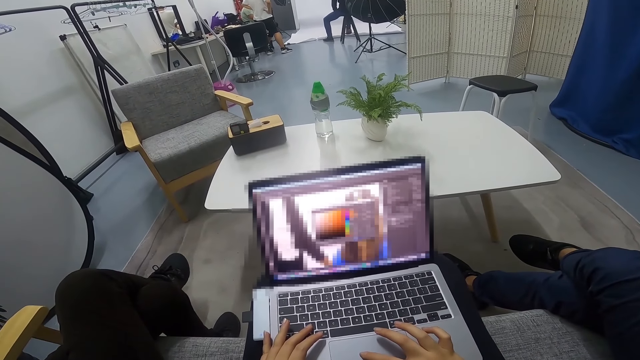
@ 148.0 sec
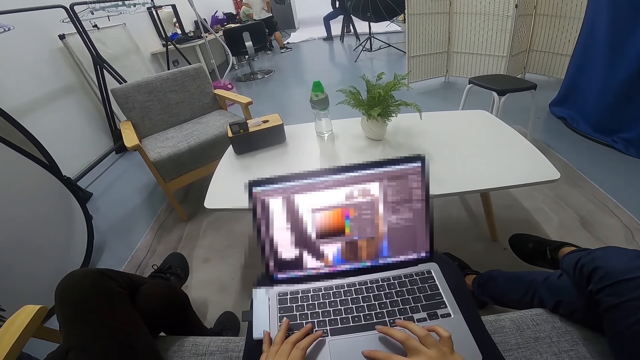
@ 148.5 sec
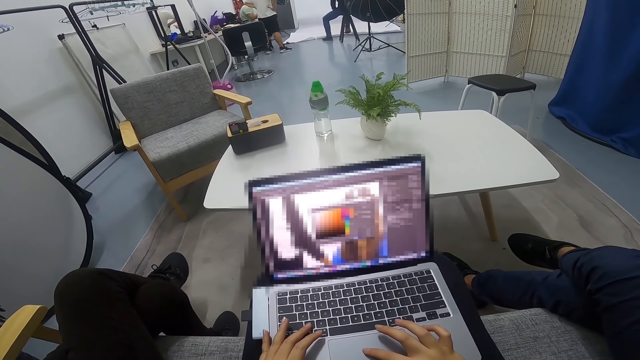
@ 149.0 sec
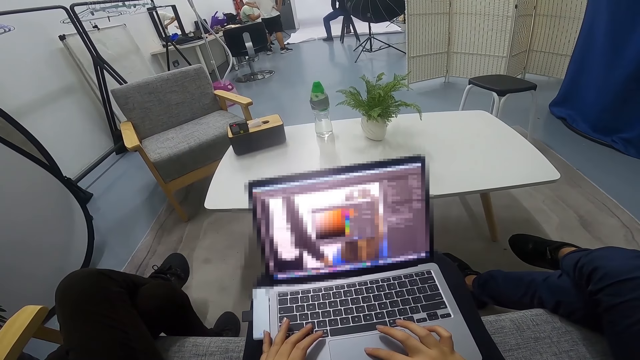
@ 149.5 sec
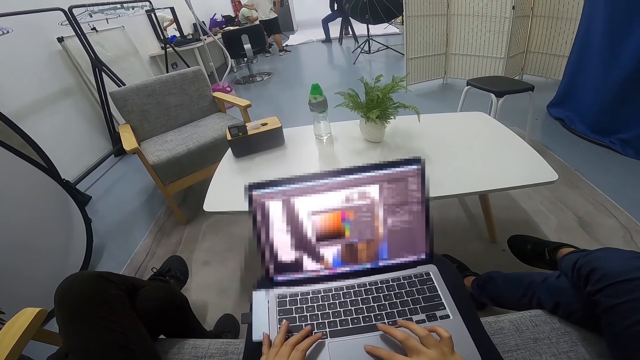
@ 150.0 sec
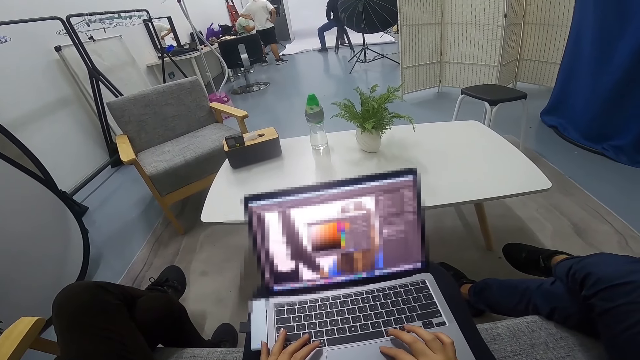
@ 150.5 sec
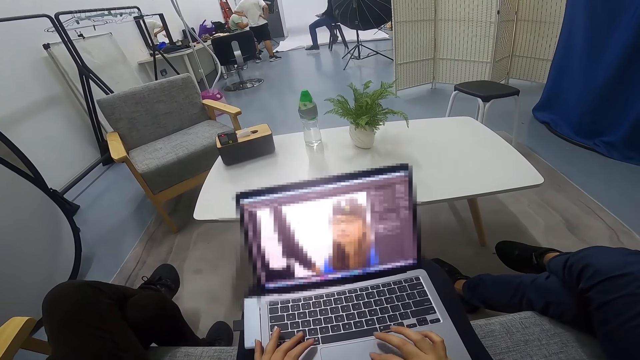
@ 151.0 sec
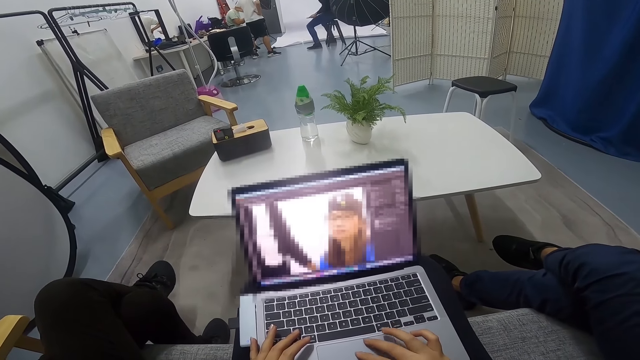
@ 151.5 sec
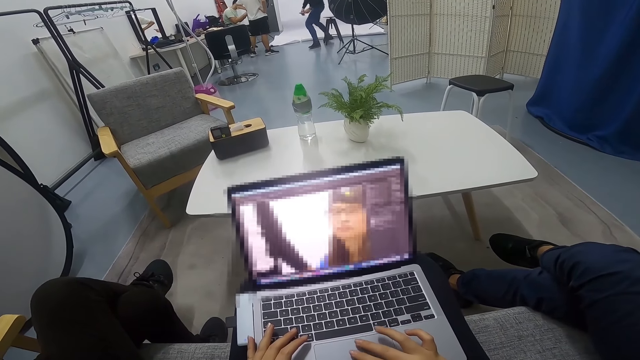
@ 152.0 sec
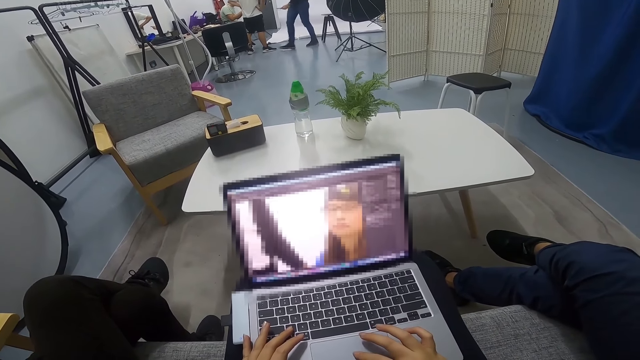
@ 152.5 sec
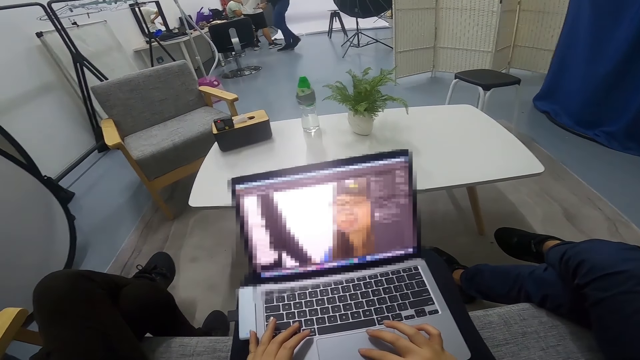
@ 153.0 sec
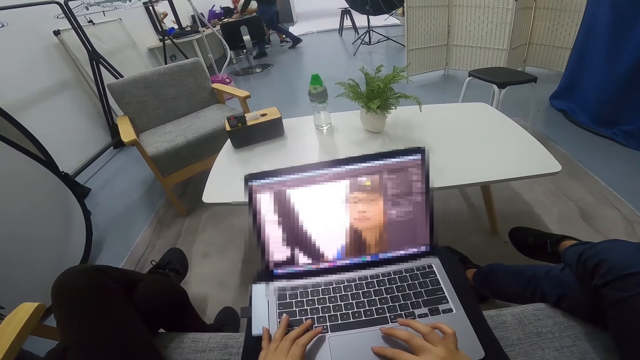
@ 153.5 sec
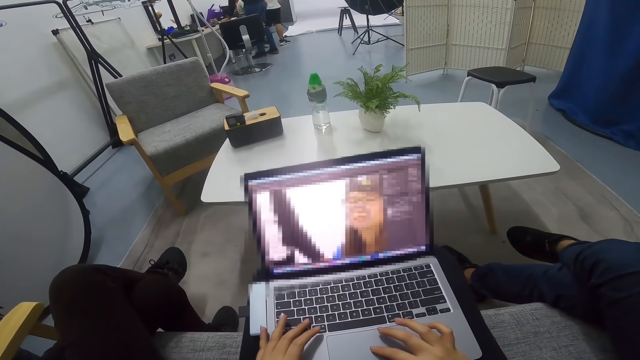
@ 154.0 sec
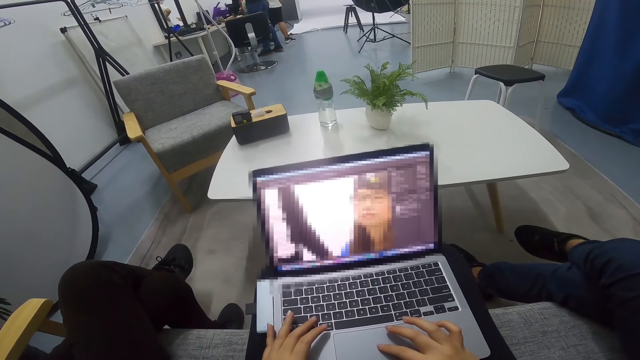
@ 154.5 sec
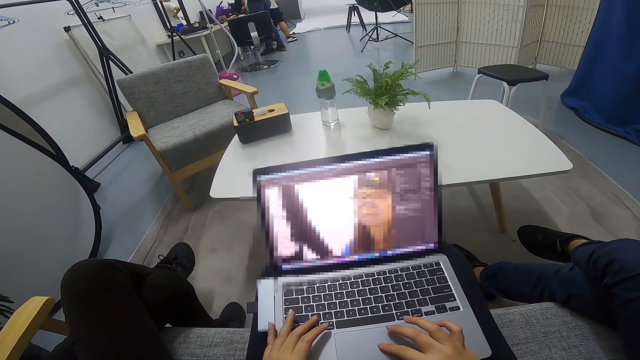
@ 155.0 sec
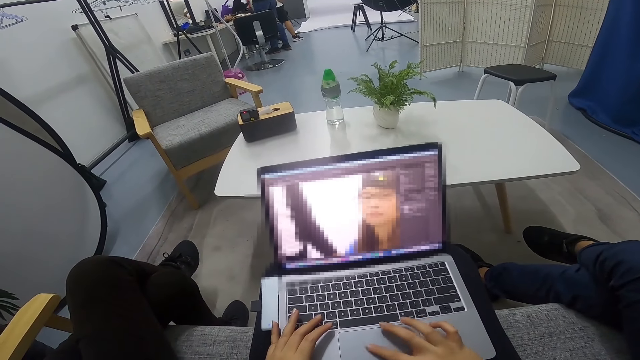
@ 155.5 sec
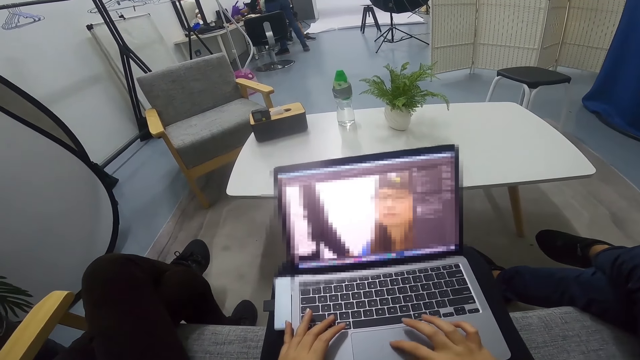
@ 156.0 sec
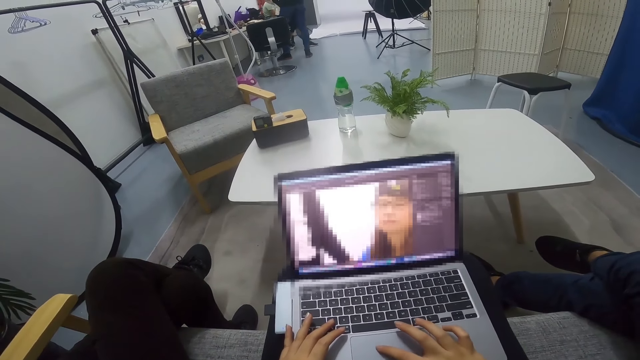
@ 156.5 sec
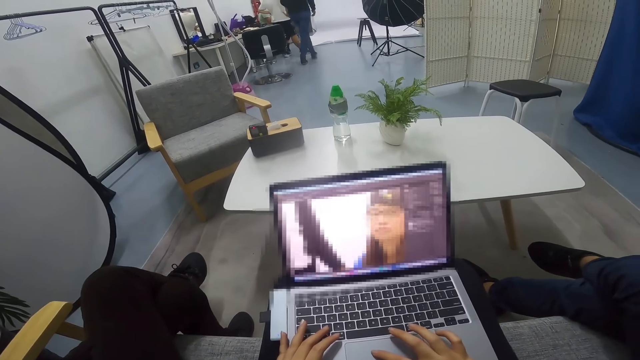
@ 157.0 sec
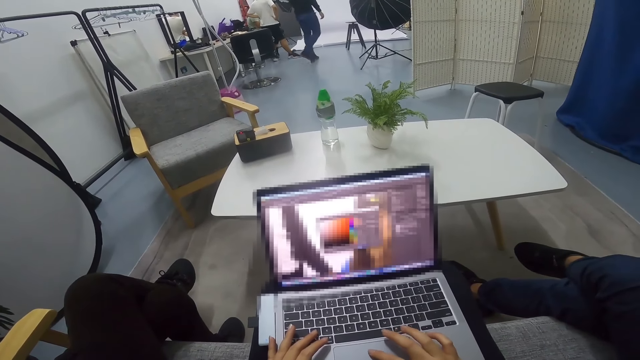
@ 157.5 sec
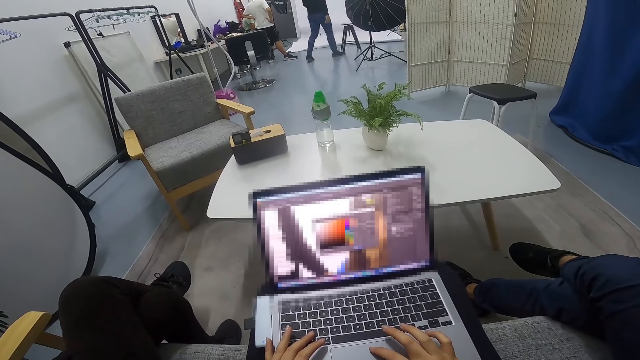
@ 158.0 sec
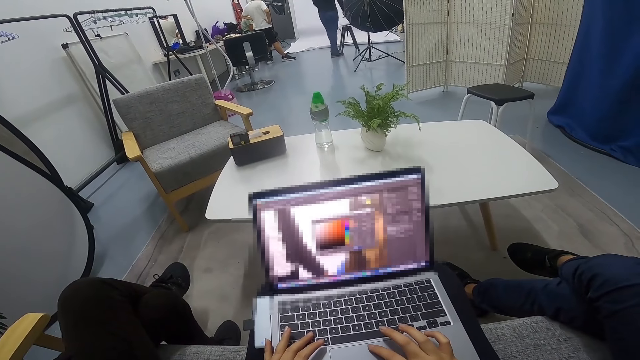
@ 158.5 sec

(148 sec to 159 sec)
A man walks from the stool towards the desk in the room. The man drops a phone on the desk and walks back to the stool.

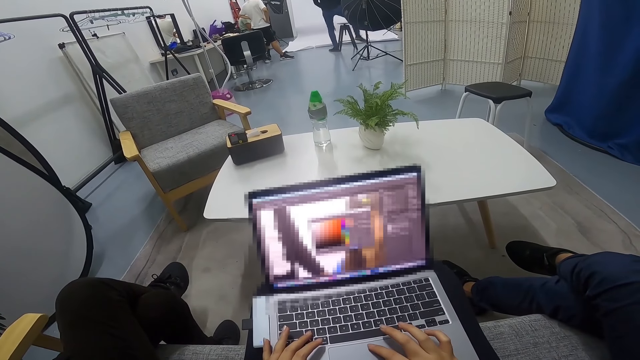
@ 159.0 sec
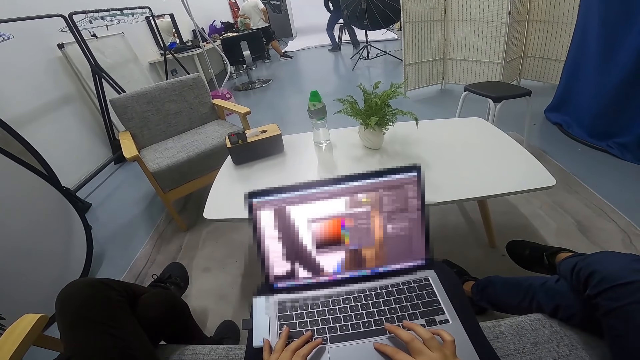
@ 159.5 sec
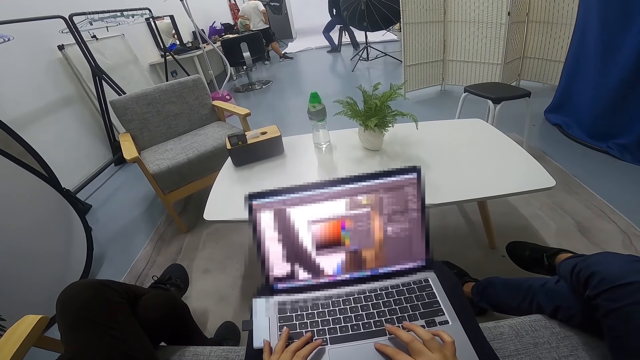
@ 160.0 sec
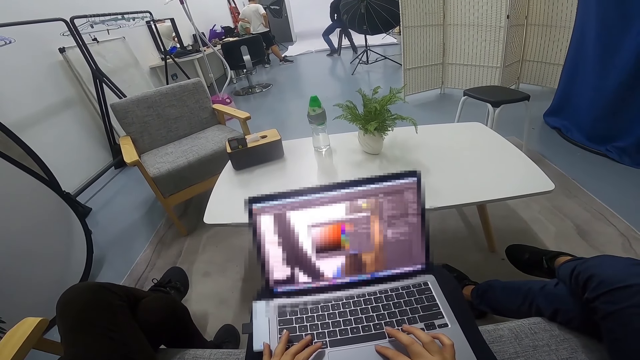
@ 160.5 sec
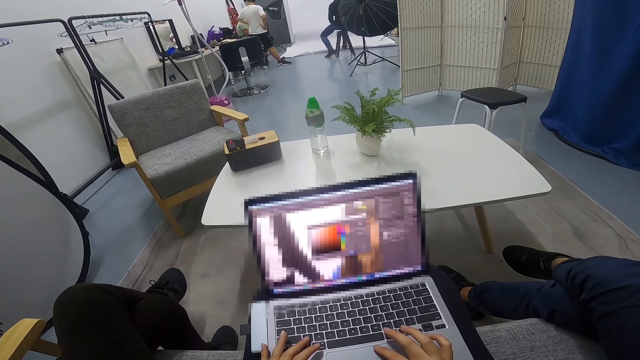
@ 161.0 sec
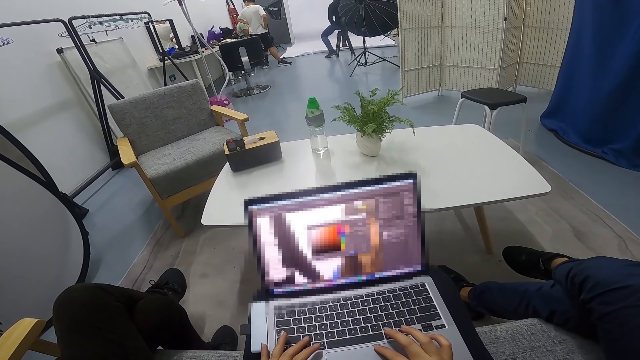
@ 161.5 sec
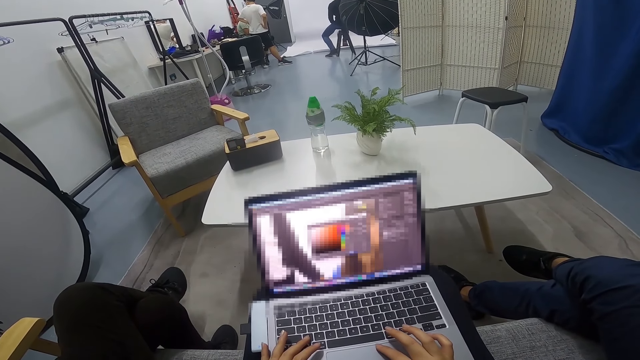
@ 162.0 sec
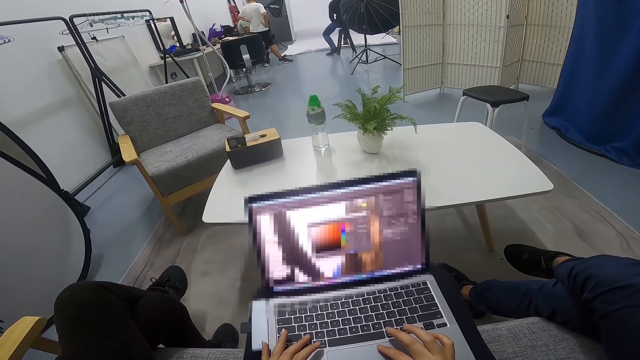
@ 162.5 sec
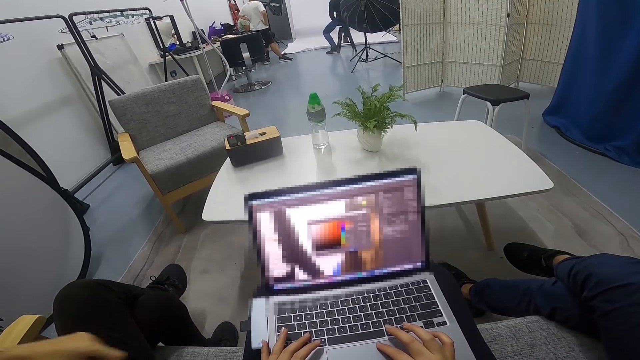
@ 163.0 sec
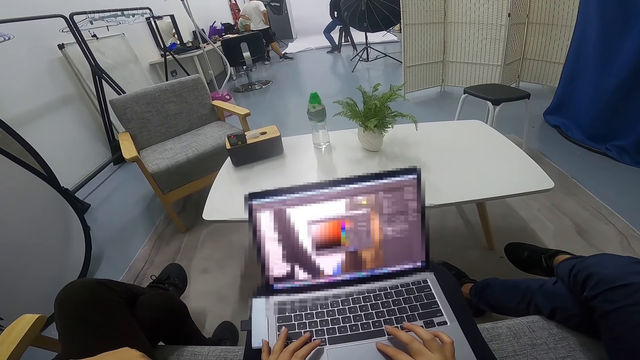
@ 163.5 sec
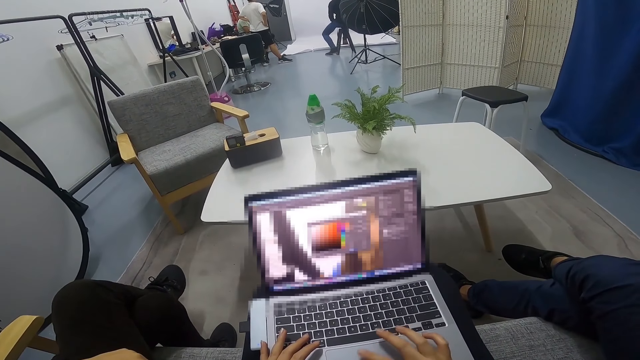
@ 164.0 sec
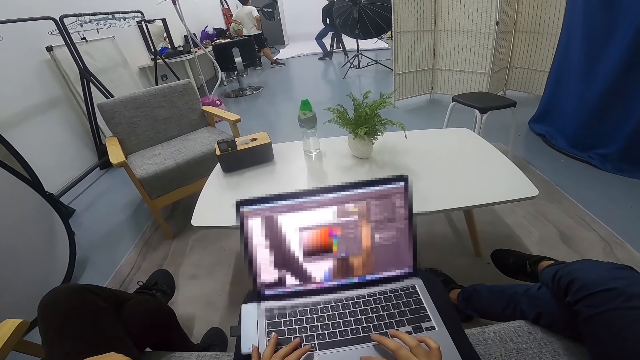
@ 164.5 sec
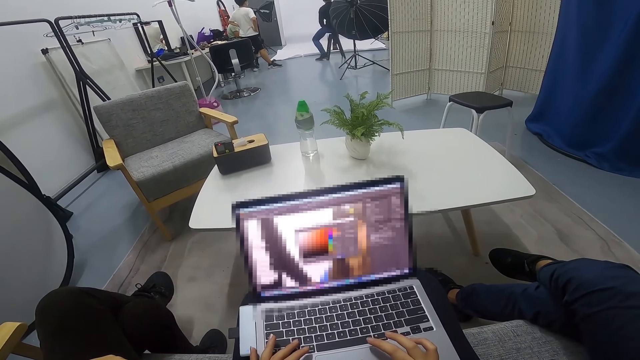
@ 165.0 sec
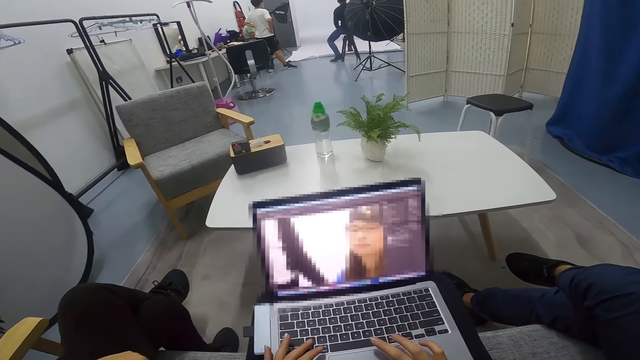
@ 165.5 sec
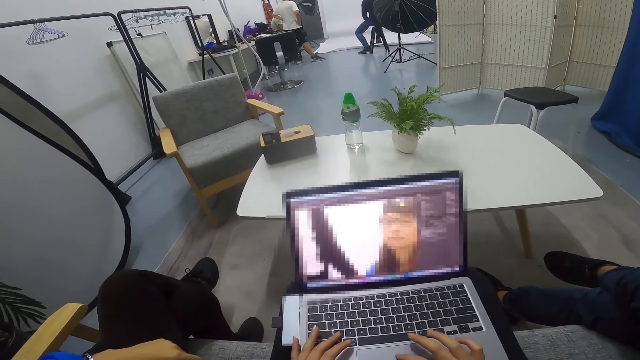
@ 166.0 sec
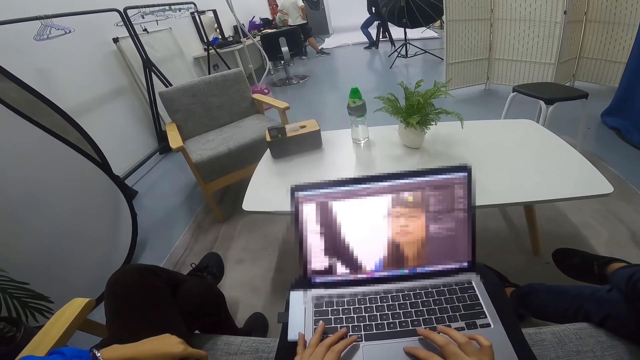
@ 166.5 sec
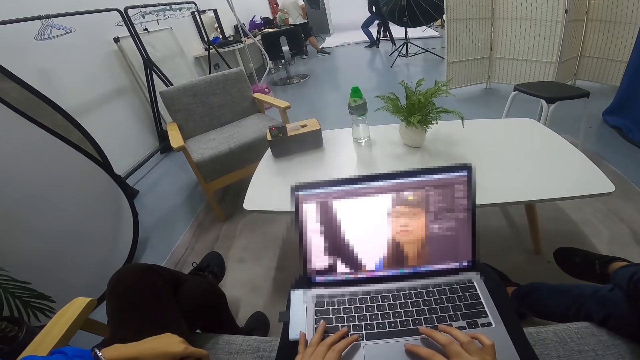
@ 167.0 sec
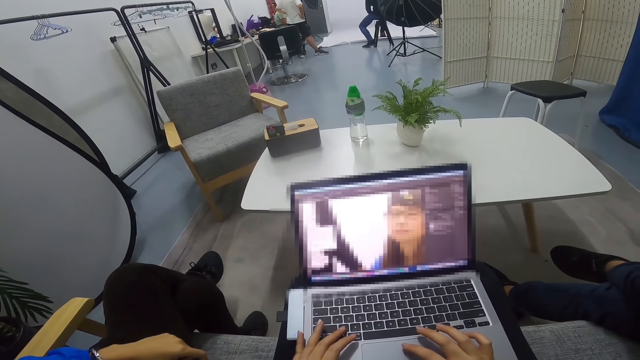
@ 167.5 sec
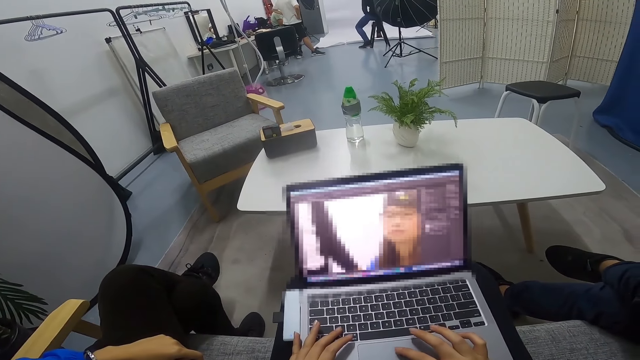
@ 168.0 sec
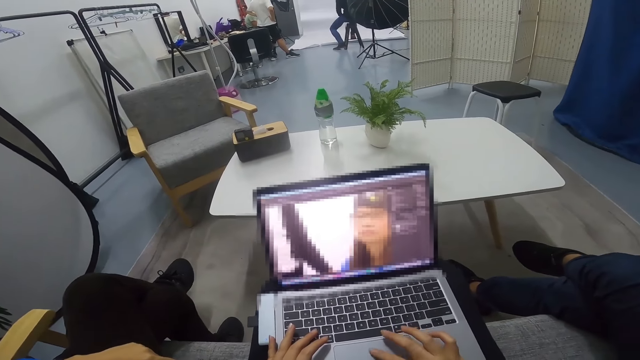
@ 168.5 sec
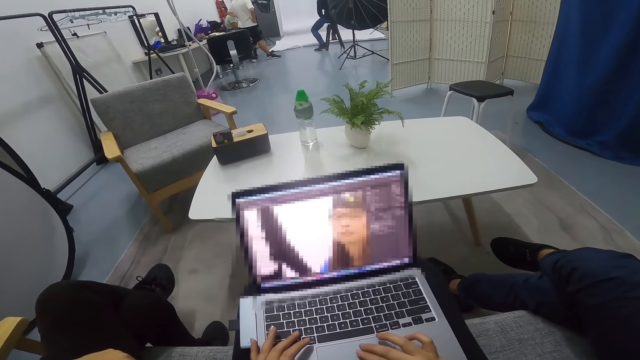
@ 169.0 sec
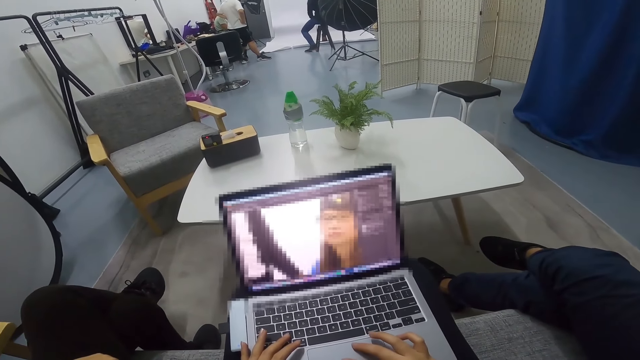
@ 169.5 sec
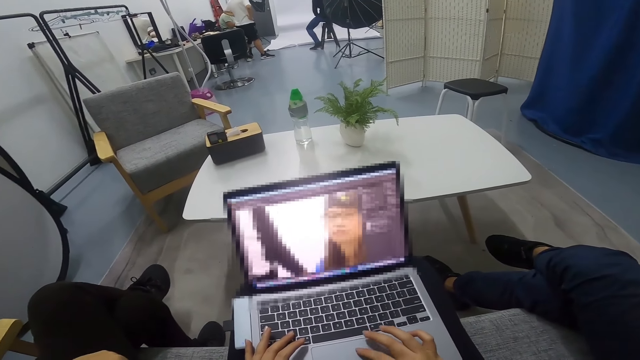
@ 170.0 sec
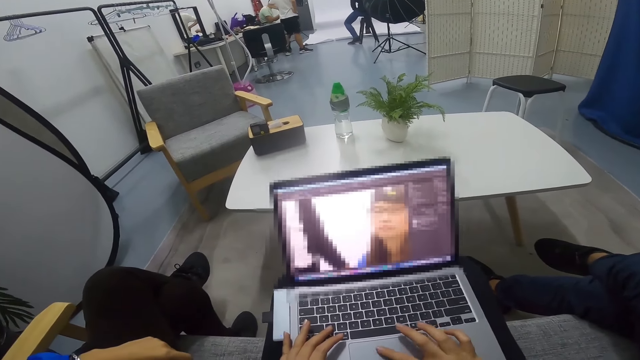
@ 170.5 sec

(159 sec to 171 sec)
A man sits on the stool. The camera wearer uses a laptop.
